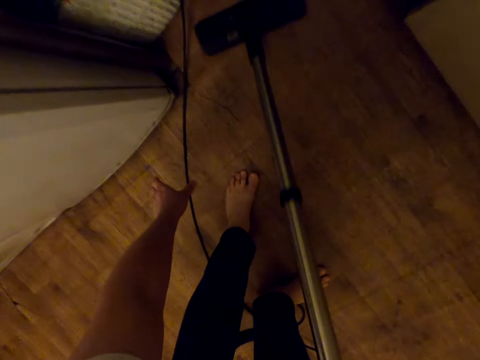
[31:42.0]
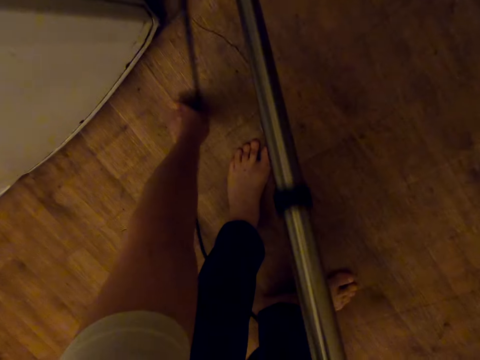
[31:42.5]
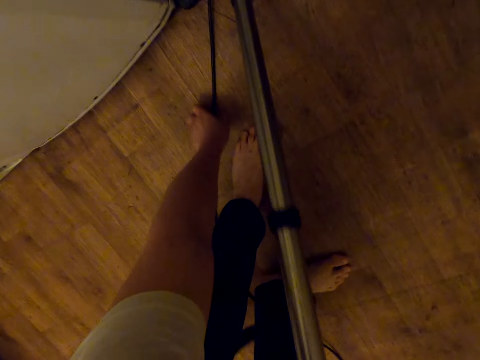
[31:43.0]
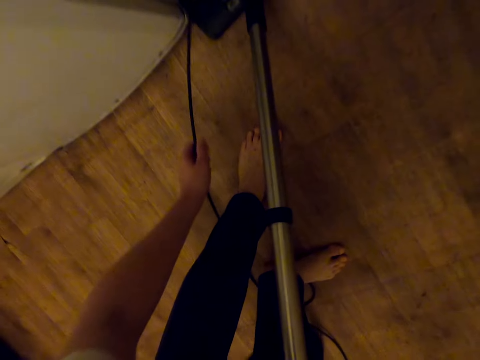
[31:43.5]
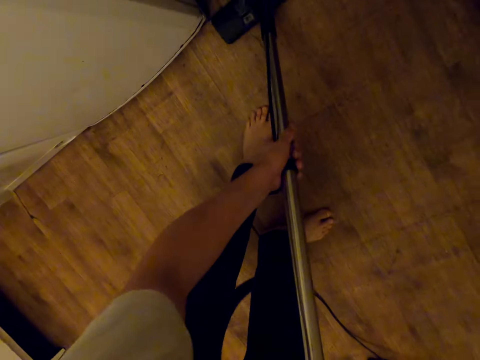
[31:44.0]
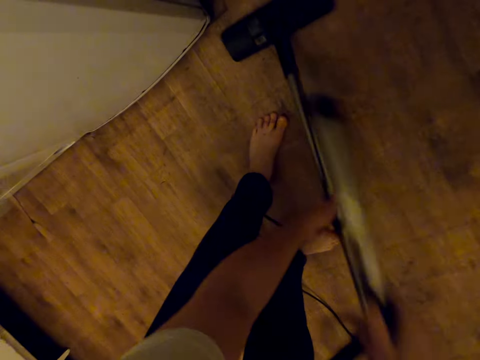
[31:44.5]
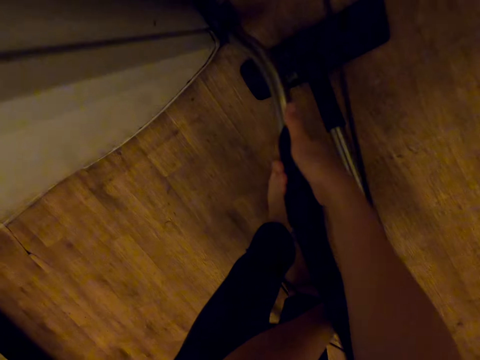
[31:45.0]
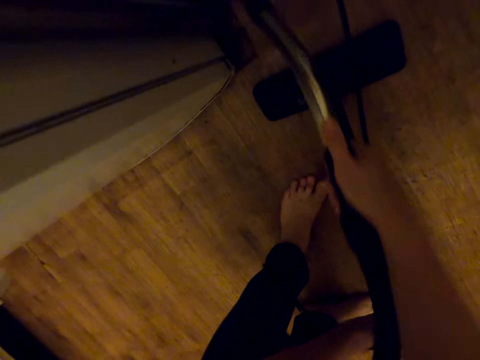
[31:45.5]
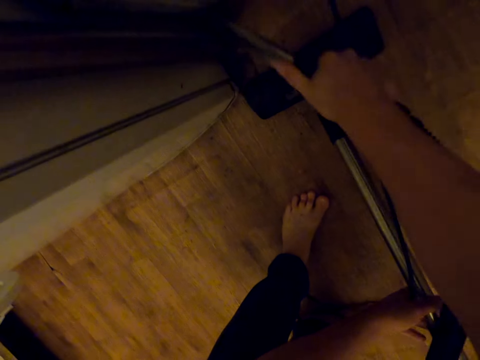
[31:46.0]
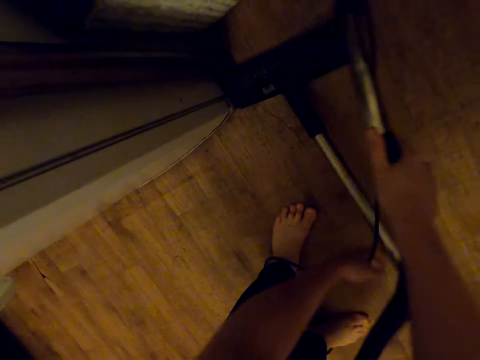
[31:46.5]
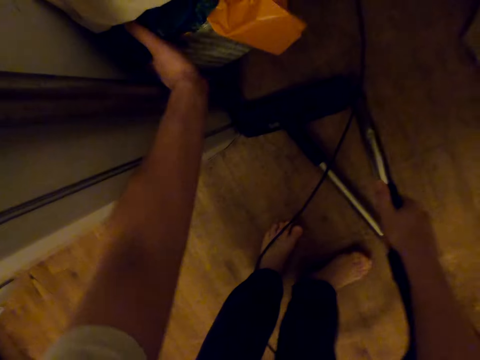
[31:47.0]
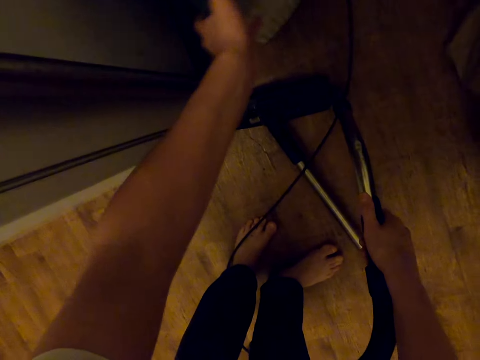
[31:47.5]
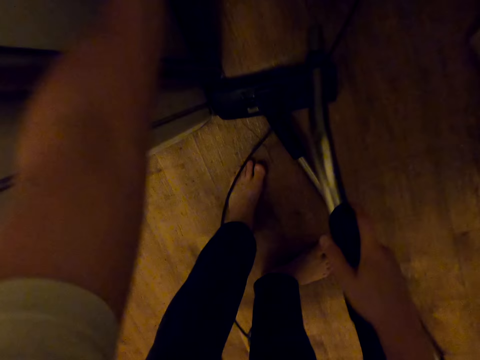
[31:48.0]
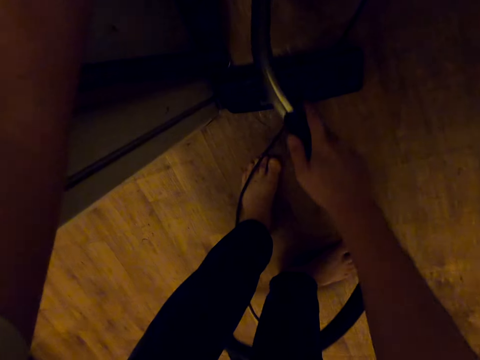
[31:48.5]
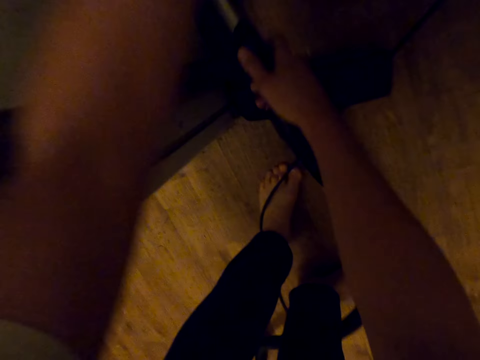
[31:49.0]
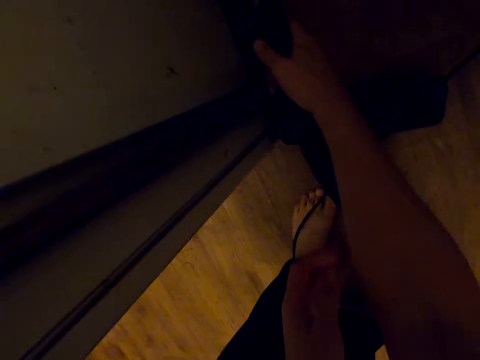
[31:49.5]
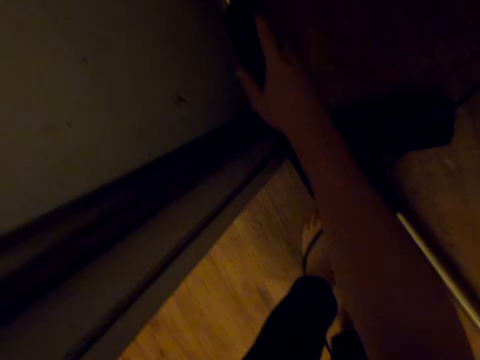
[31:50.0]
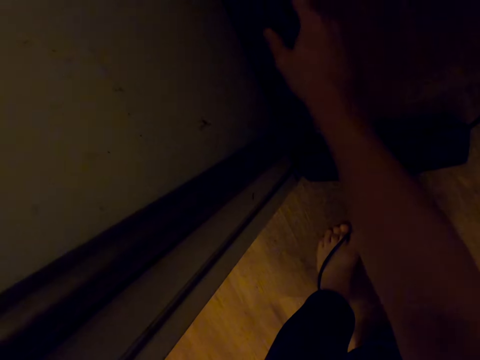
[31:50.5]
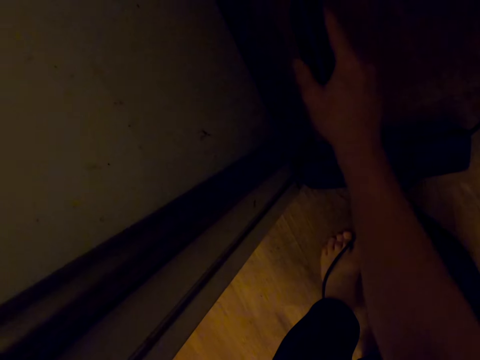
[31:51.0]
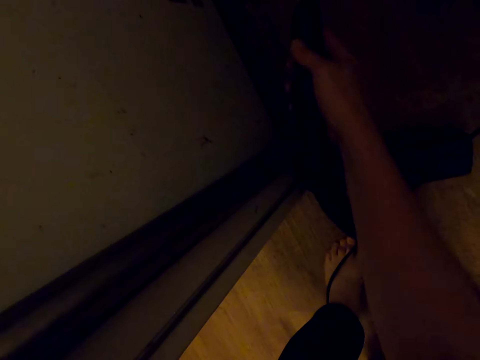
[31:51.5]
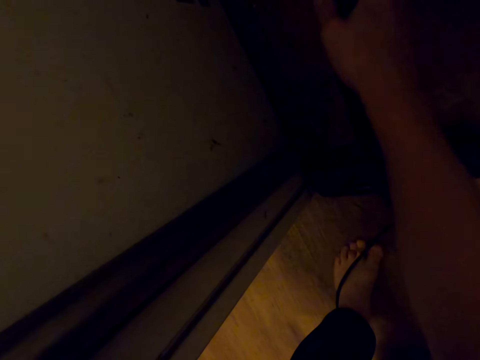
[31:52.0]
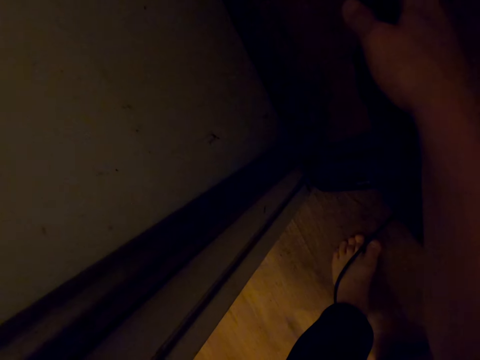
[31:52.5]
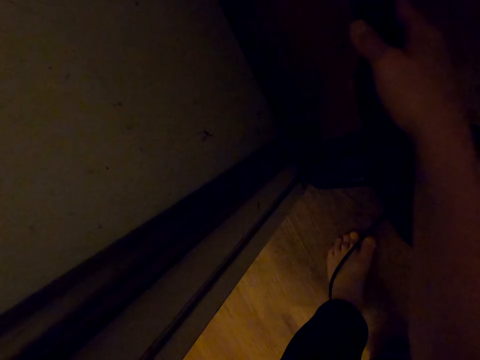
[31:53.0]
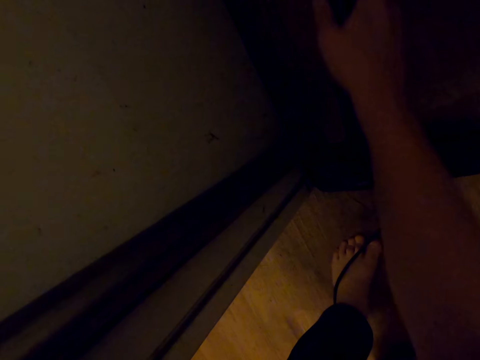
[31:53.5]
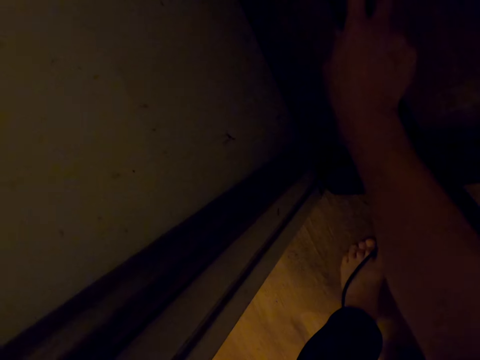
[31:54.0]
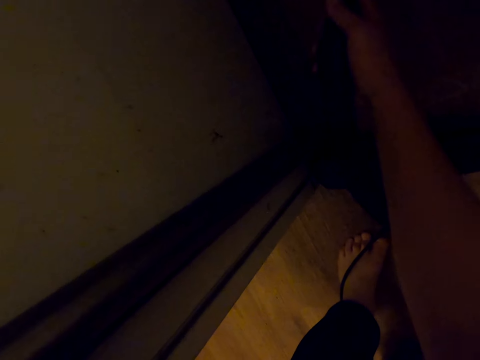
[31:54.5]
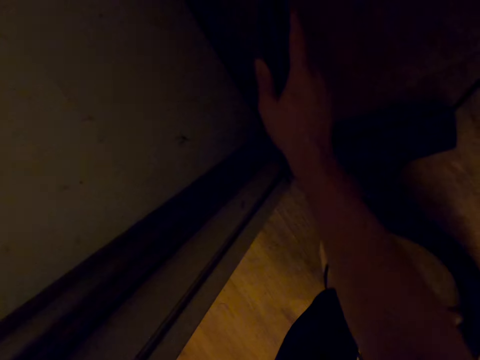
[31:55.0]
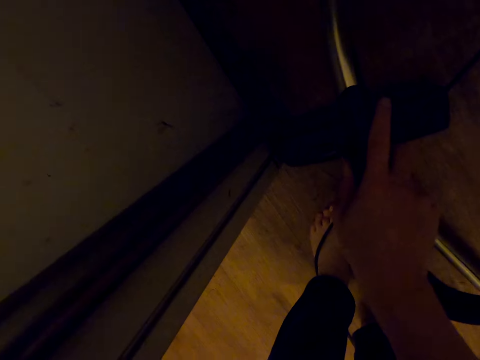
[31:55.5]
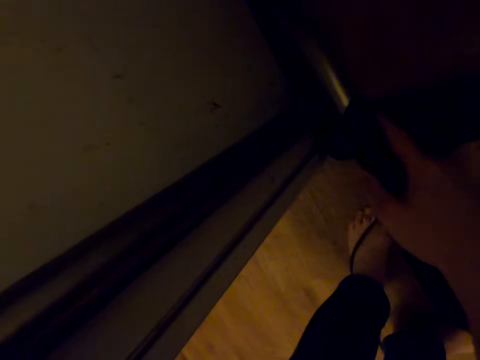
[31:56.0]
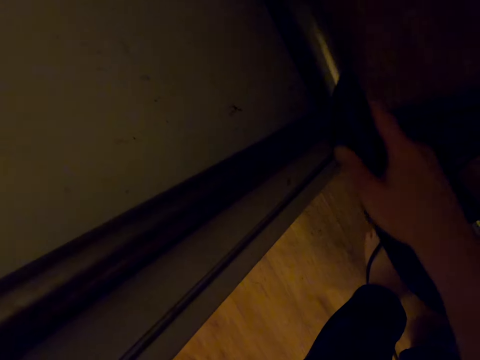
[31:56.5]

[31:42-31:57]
The camera wearer picks up the cable. They pull the vacuum cleaner cable. They clean the floor with a vacuum cleaner machine. They separate the hose. They blow dirt. They clean the floor with the vacuum pressure pipe. They move a trash bin. They blow dirt.

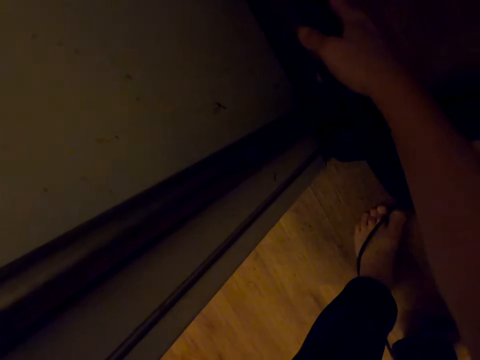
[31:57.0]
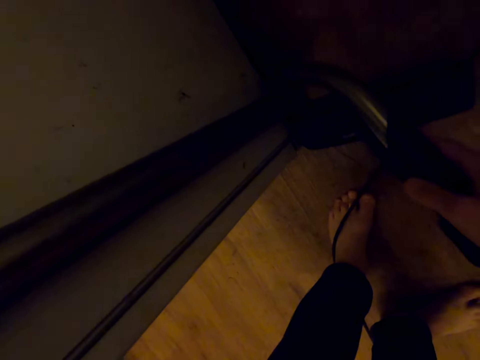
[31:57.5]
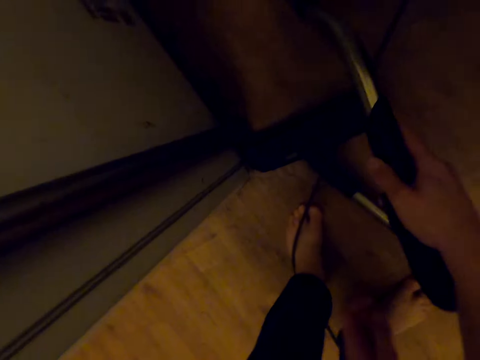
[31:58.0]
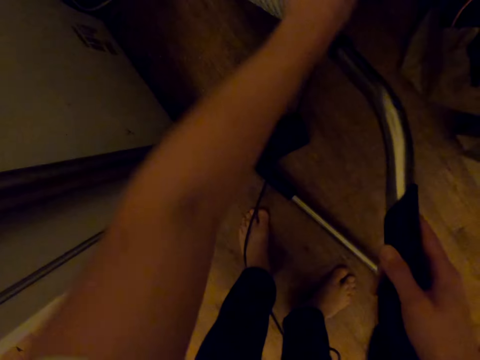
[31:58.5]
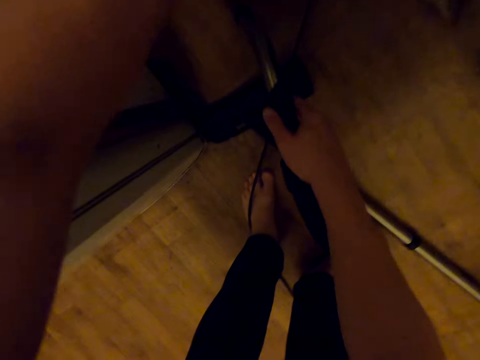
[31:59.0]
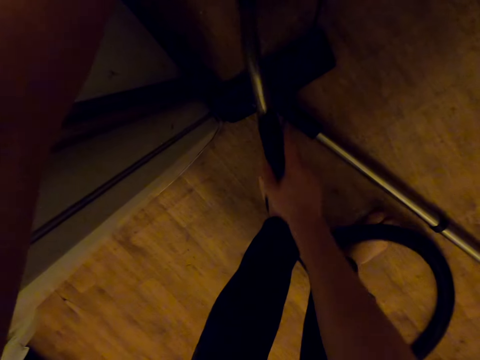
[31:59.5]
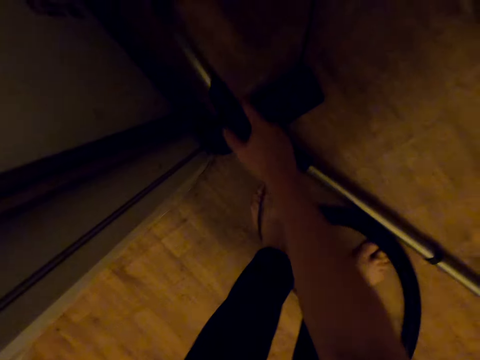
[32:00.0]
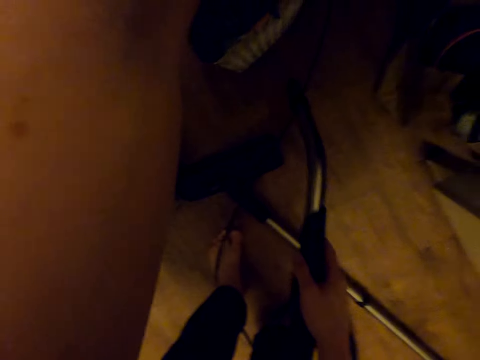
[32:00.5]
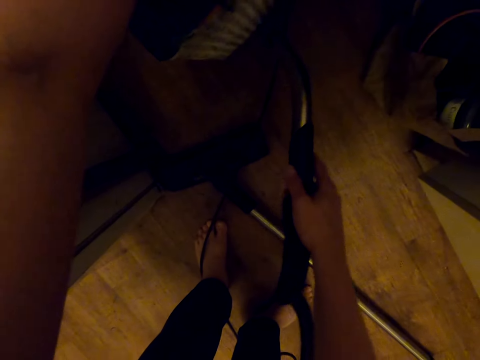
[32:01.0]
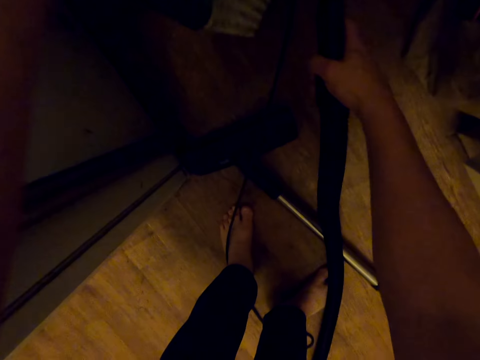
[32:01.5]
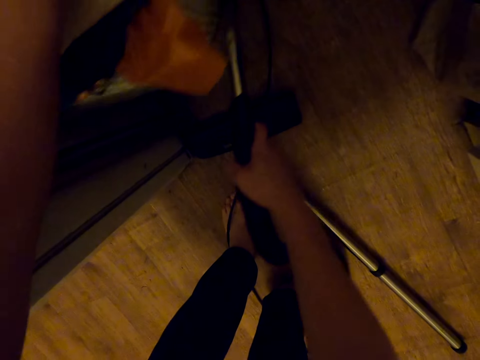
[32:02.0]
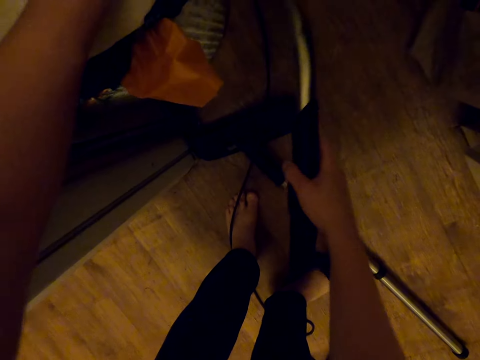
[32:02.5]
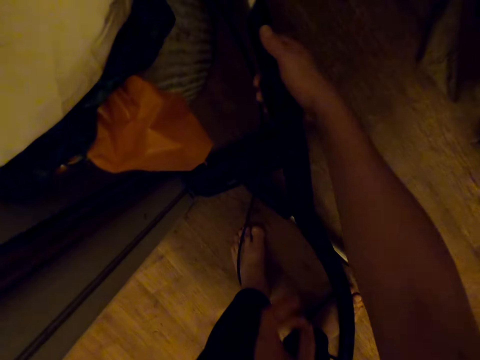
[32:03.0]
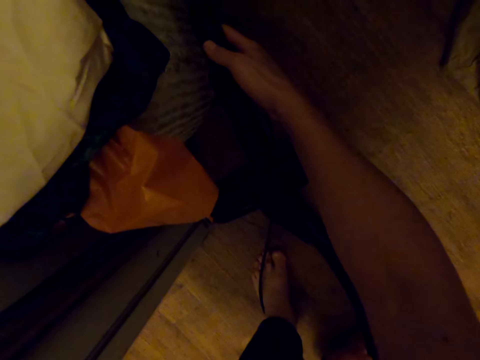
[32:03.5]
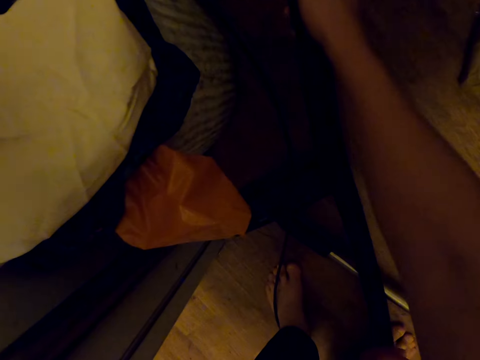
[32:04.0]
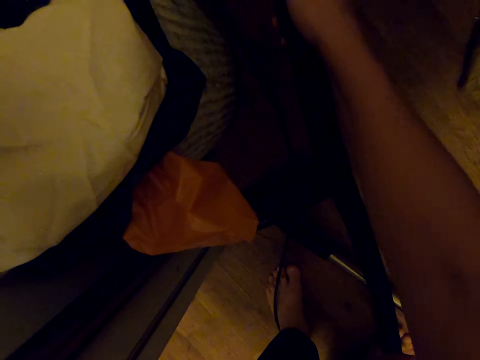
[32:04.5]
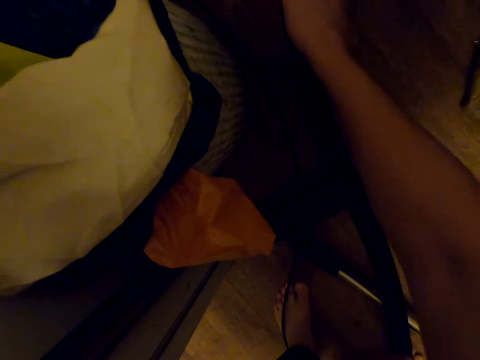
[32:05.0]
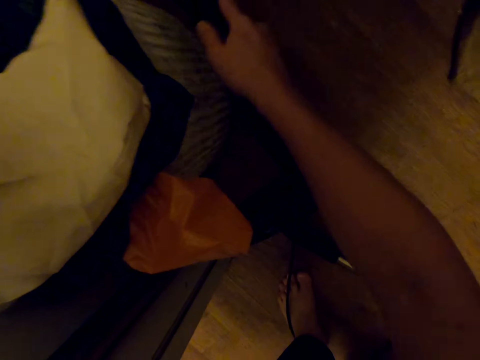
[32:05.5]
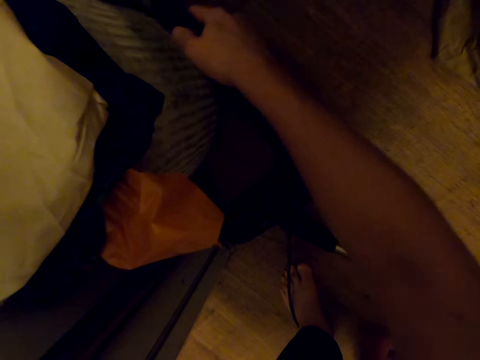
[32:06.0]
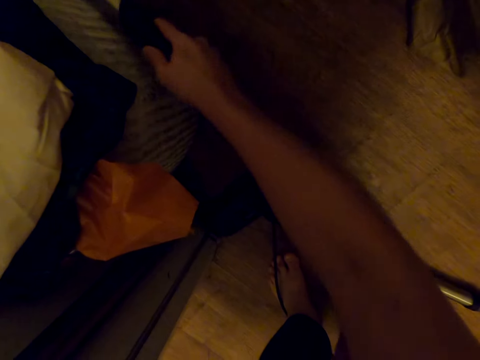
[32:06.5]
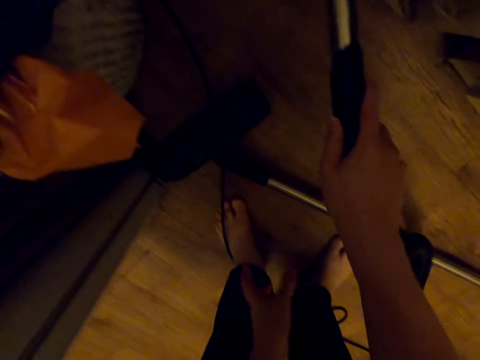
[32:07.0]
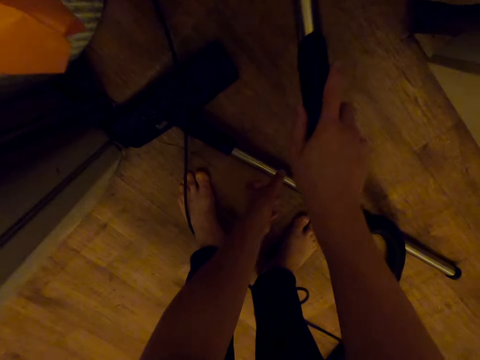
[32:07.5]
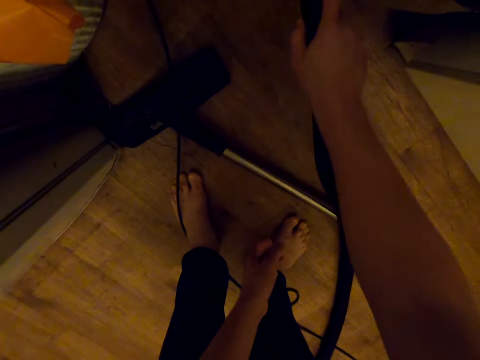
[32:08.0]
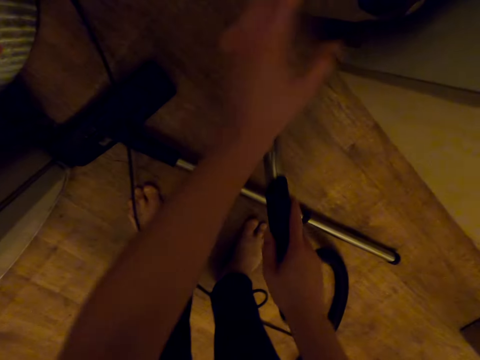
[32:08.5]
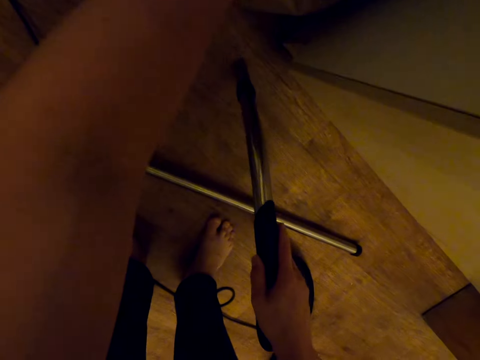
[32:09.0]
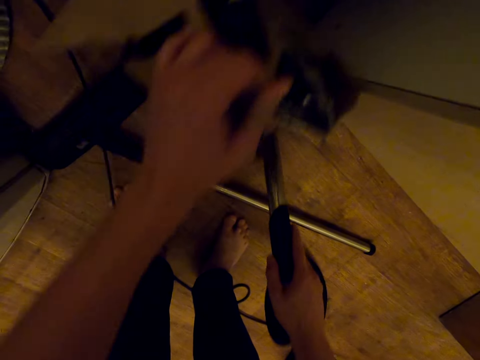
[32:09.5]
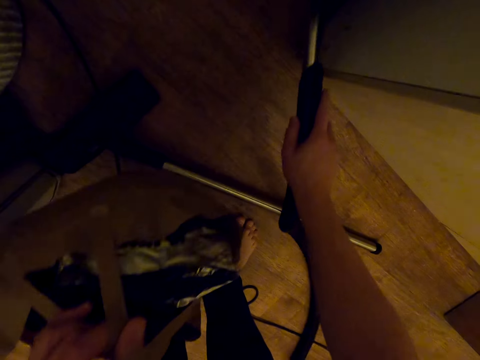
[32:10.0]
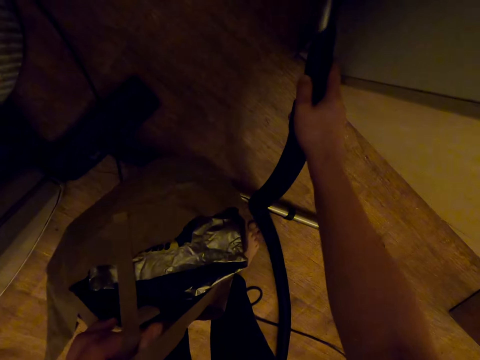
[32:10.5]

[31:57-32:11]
The camera wearer moves something. They blow dirt. They pick up a shopping bag. They blow dirt.
